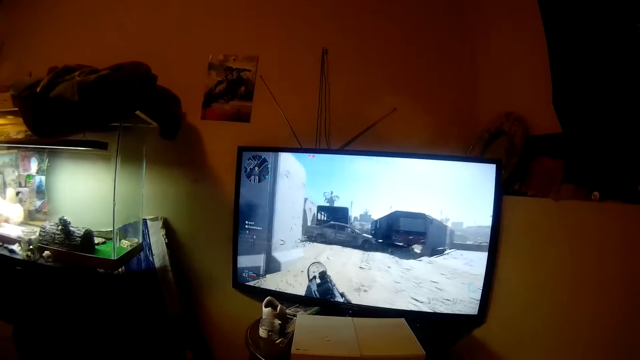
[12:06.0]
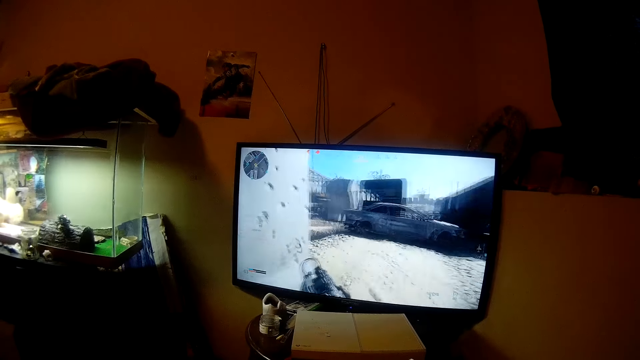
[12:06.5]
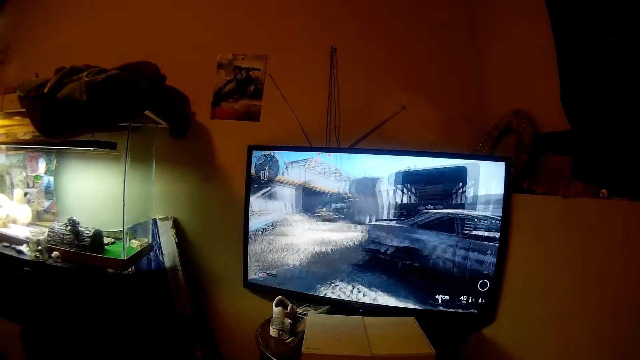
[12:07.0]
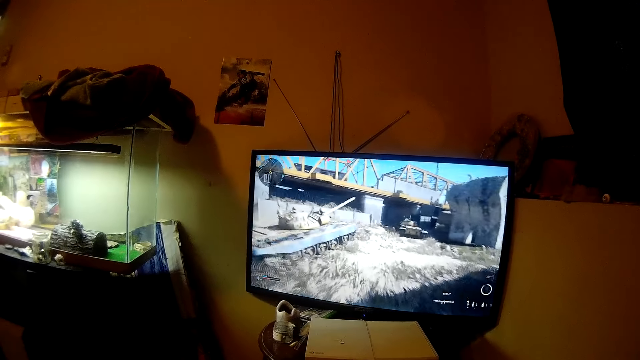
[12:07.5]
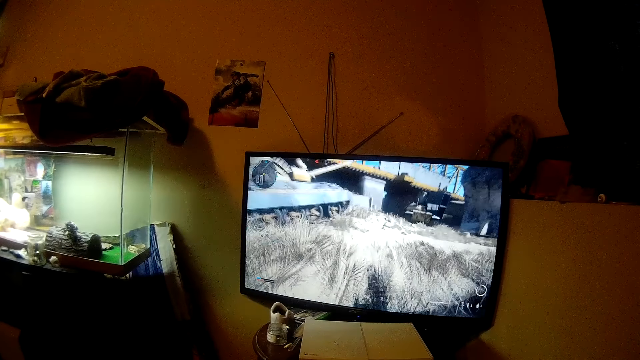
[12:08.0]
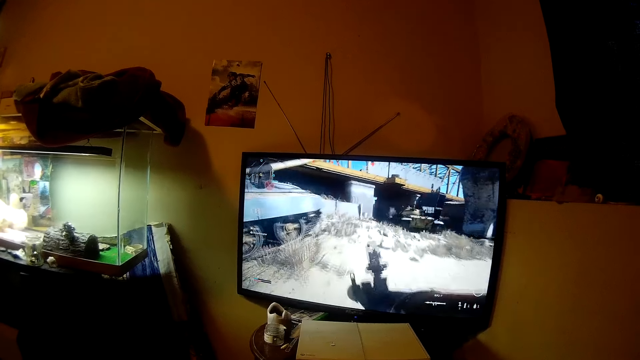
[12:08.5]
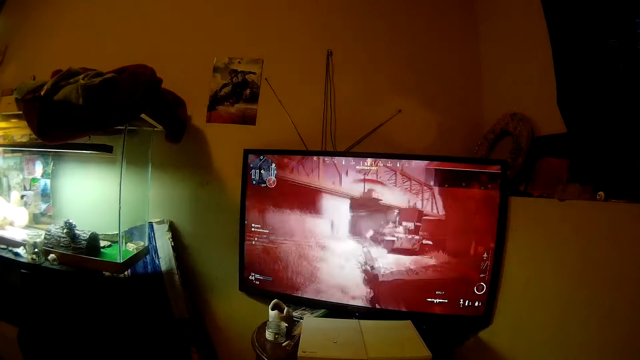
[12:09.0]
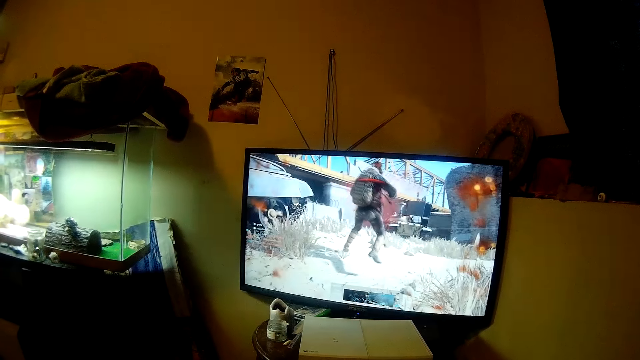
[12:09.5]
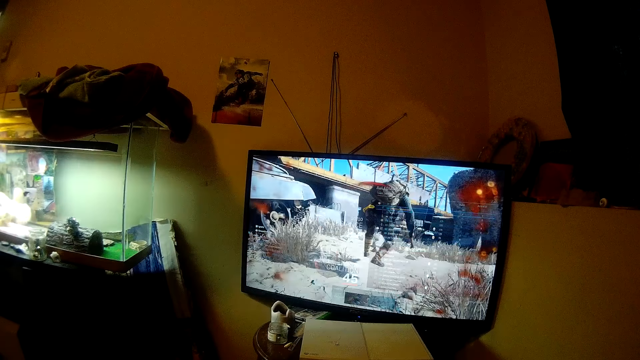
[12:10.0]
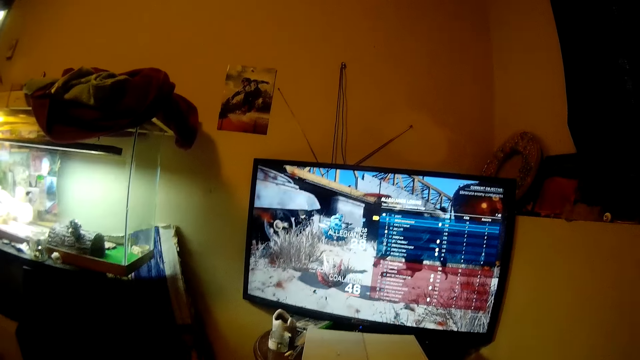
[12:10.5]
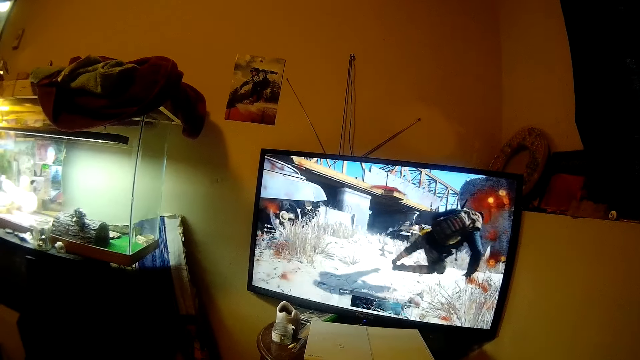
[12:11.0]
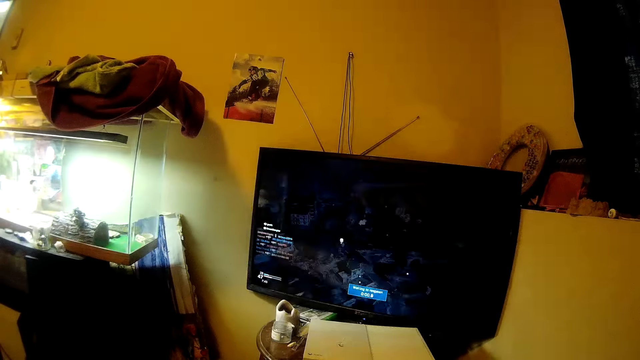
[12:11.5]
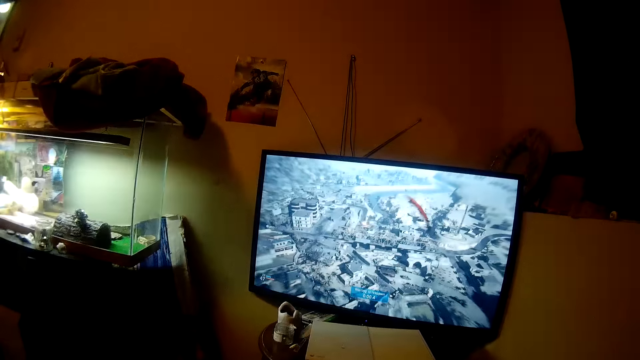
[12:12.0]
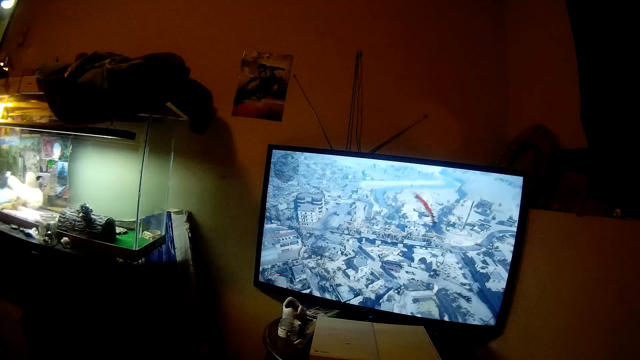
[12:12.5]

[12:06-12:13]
The camera wearer plays the game.

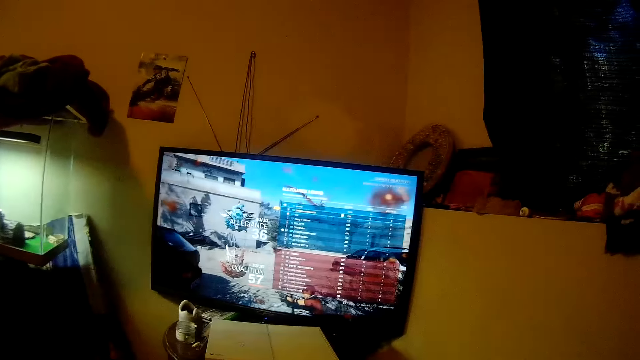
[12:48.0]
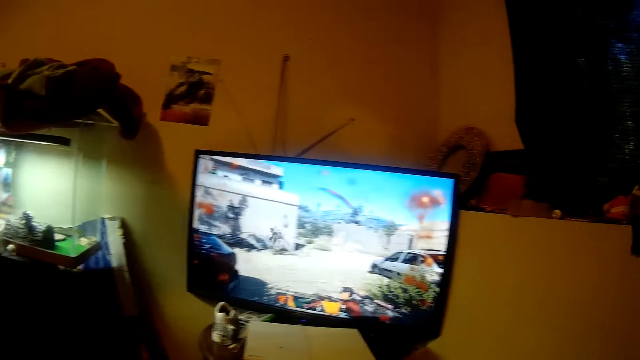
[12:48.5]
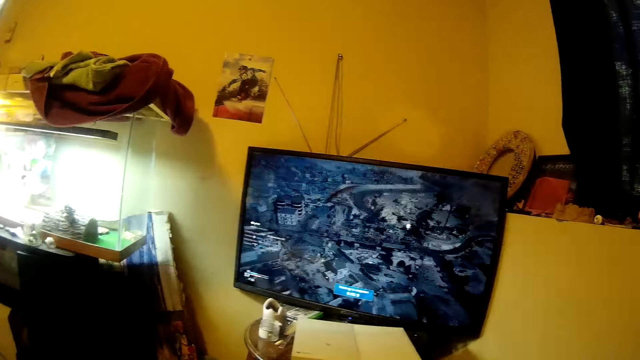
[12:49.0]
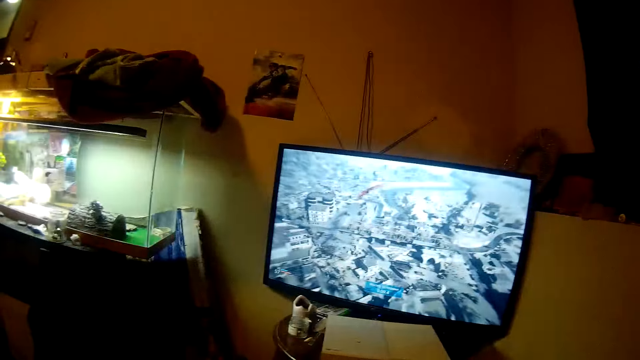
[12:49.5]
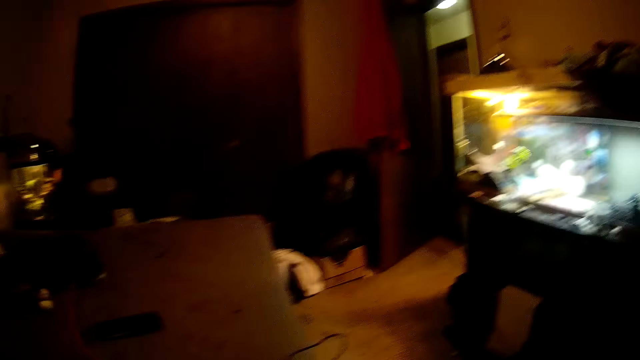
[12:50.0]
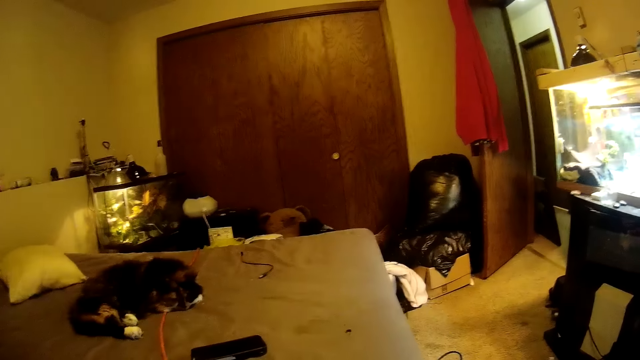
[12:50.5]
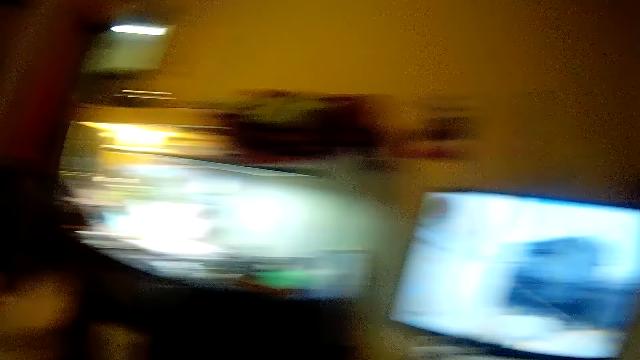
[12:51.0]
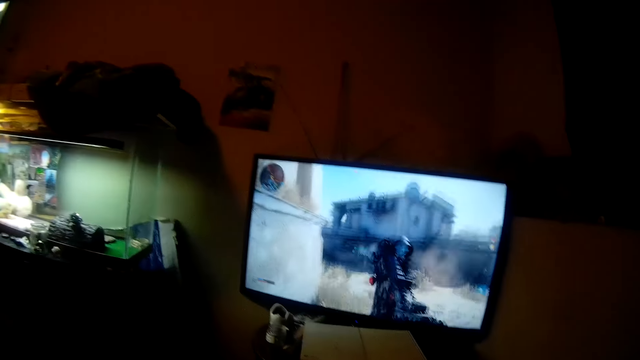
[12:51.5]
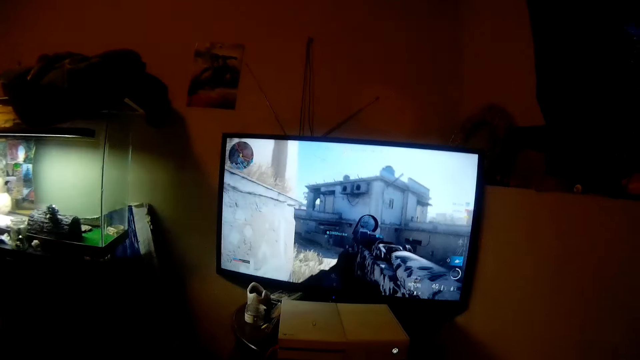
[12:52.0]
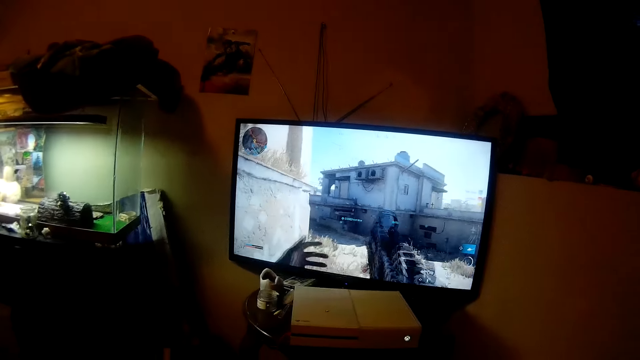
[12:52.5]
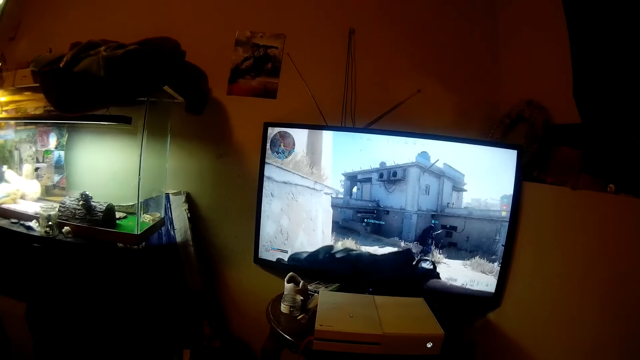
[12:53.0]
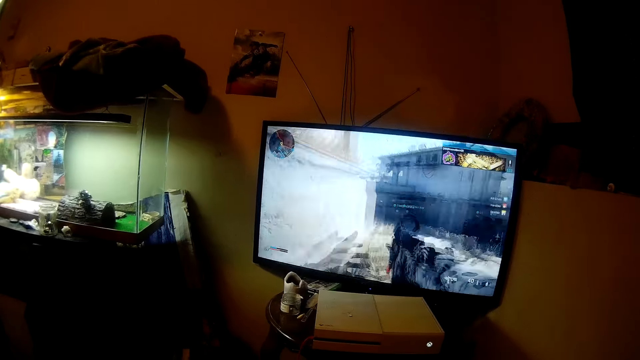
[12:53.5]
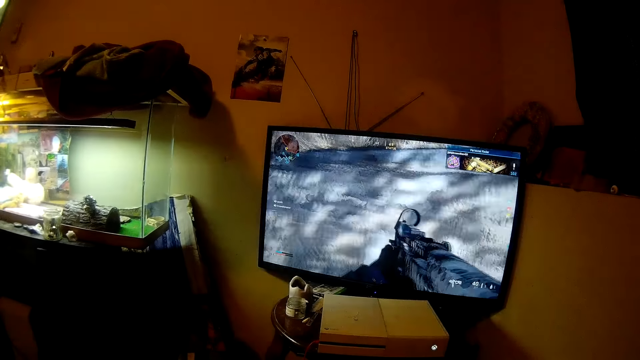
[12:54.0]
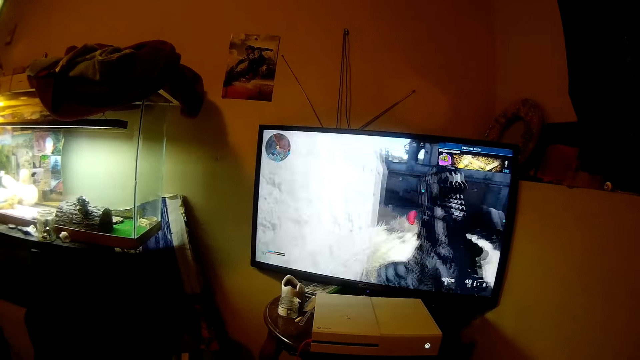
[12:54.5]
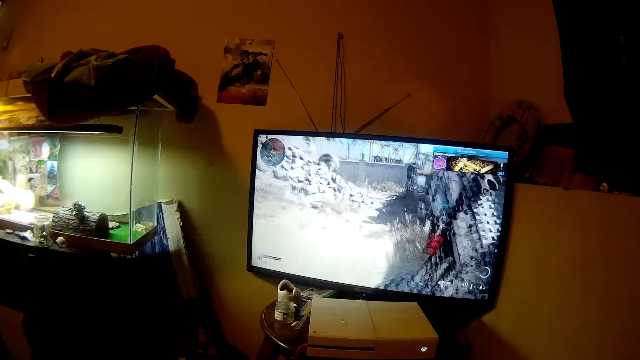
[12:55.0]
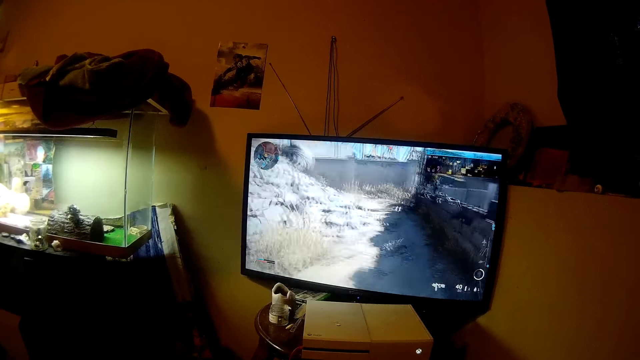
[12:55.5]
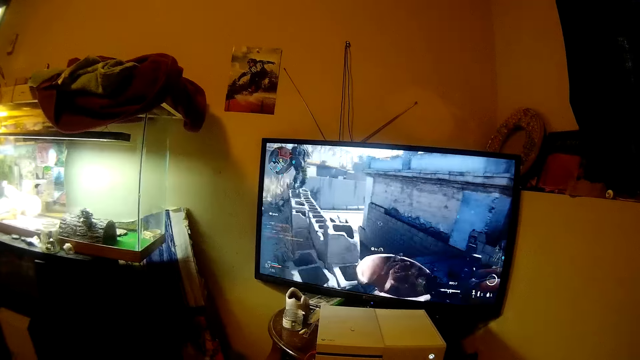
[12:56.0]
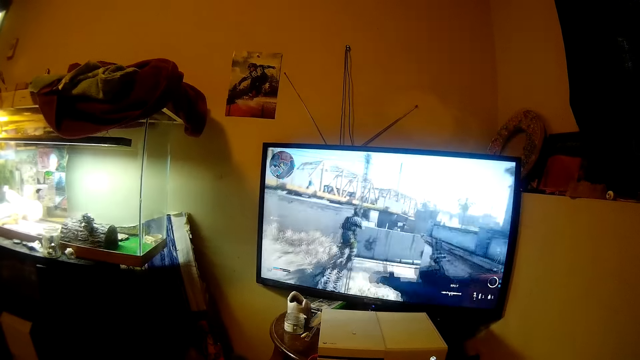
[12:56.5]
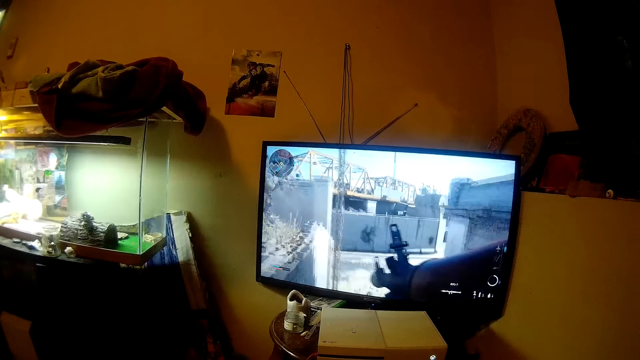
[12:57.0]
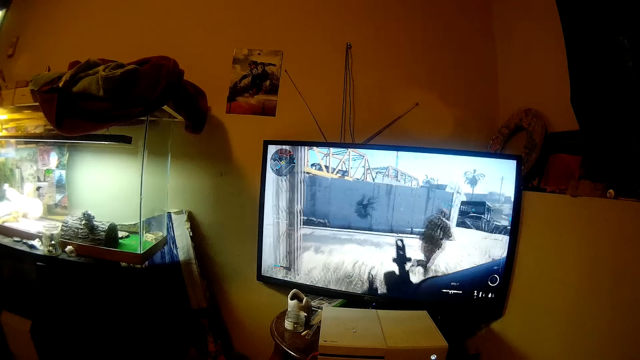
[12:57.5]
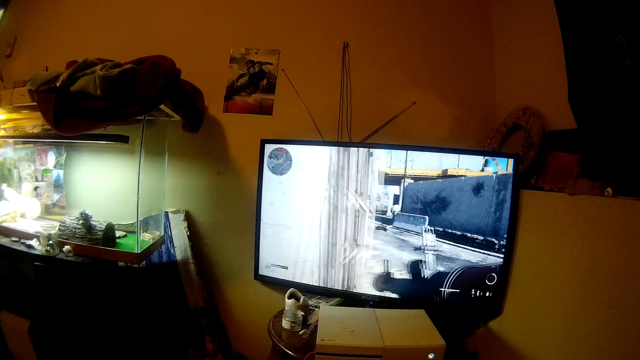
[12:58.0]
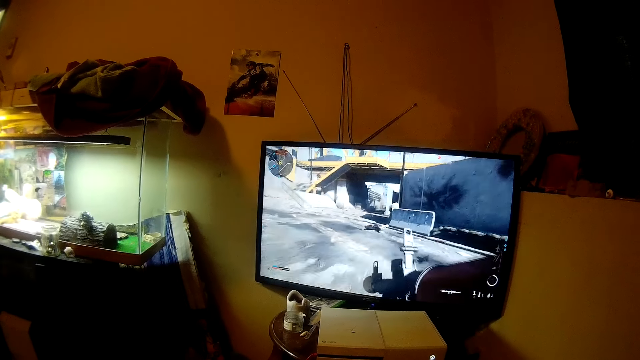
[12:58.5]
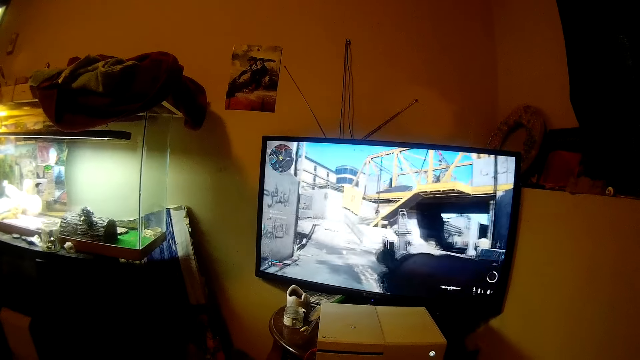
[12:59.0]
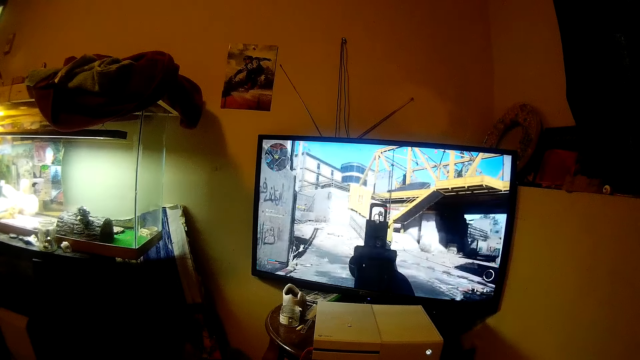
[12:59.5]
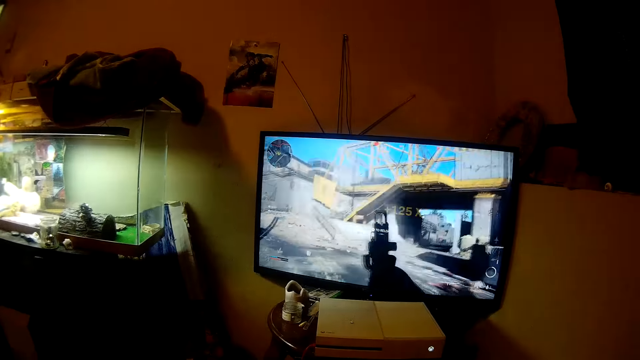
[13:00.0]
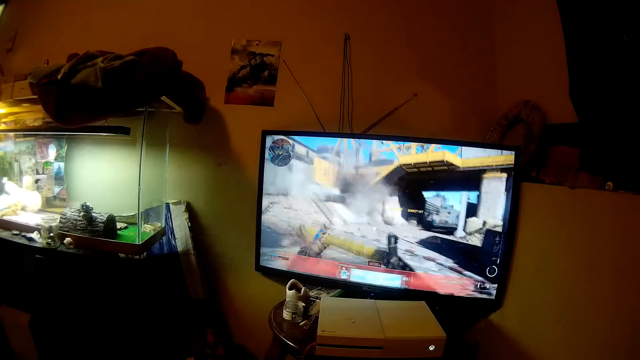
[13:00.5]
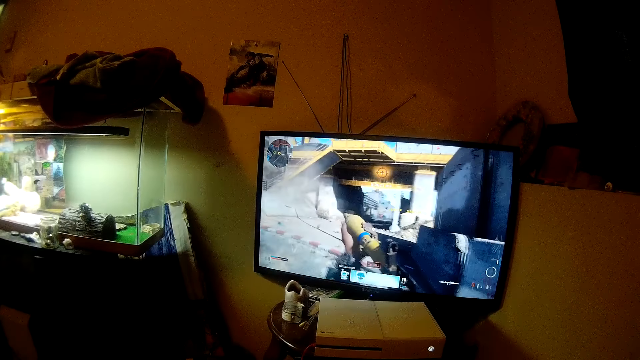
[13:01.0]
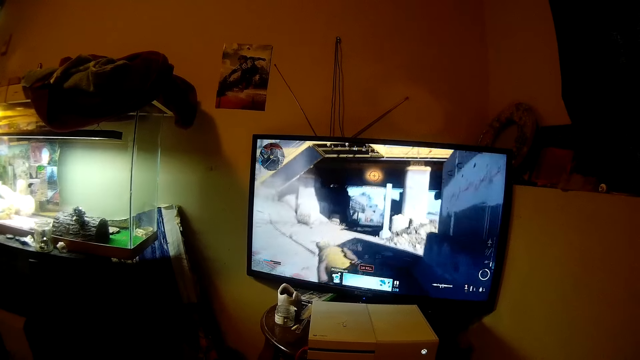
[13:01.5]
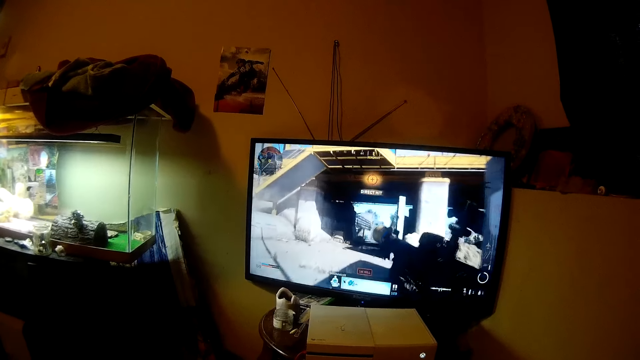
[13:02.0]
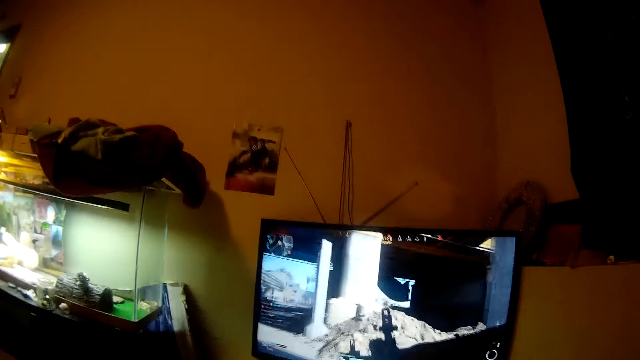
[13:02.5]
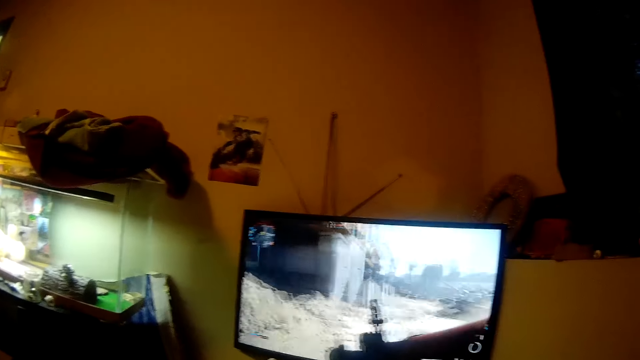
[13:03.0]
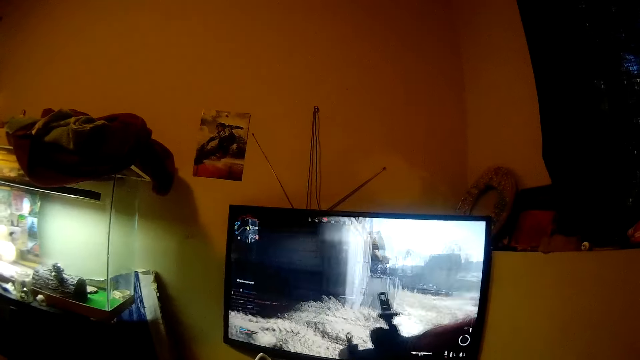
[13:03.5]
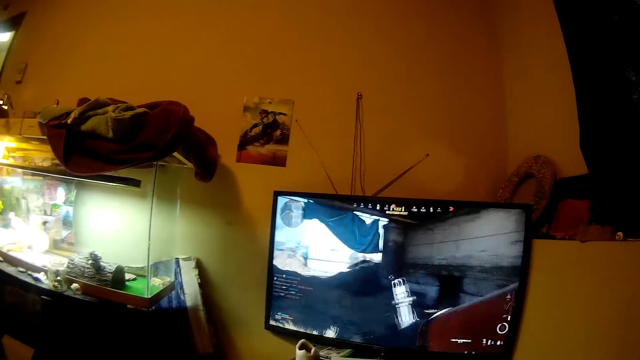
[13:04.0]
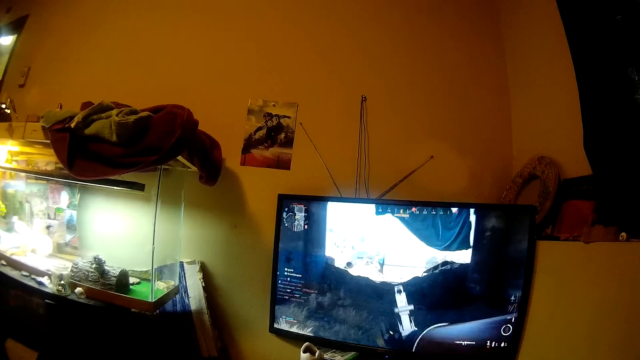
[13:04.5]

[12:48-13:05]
The camera wearer looks around the house. They look to the left. They watch a movie on the screen. They play the game. They talk.
